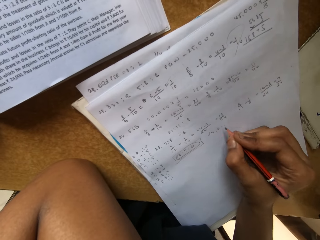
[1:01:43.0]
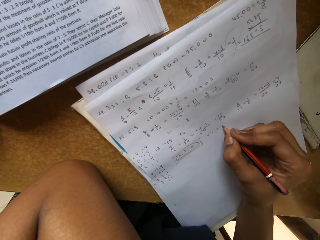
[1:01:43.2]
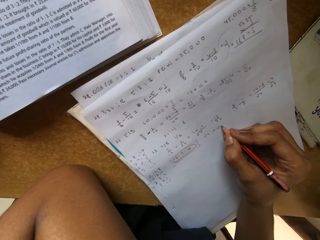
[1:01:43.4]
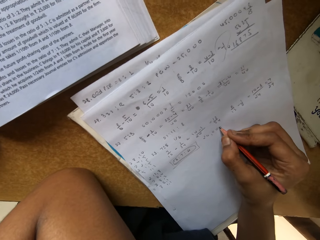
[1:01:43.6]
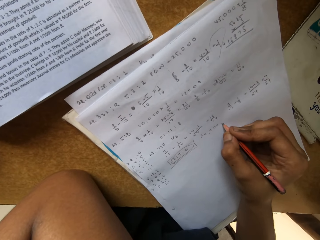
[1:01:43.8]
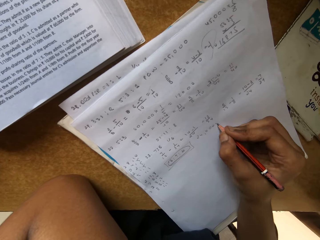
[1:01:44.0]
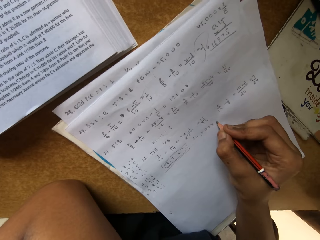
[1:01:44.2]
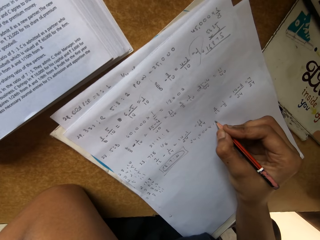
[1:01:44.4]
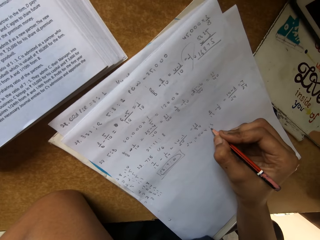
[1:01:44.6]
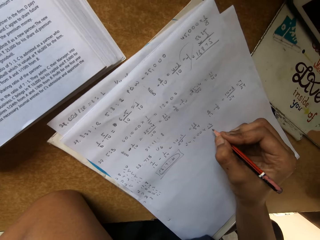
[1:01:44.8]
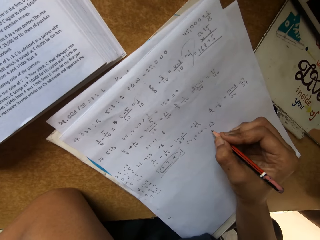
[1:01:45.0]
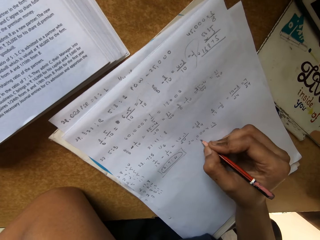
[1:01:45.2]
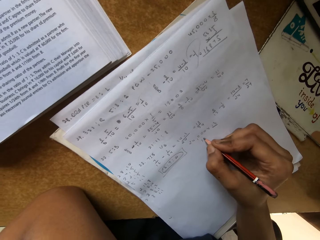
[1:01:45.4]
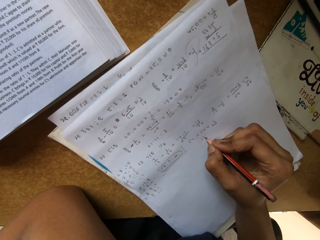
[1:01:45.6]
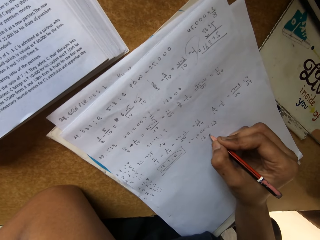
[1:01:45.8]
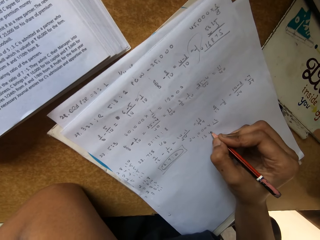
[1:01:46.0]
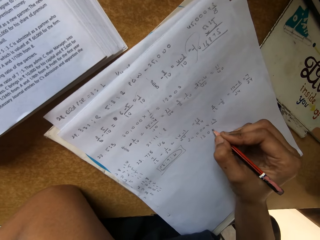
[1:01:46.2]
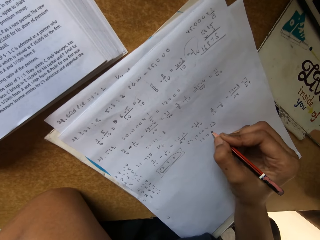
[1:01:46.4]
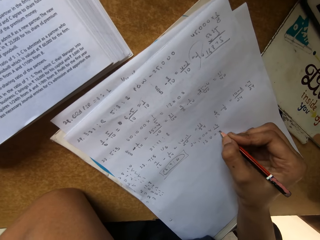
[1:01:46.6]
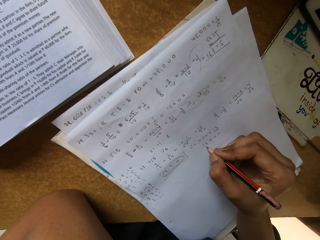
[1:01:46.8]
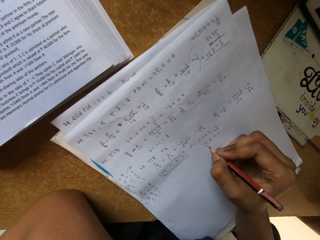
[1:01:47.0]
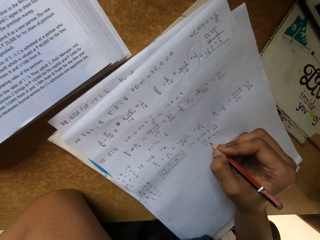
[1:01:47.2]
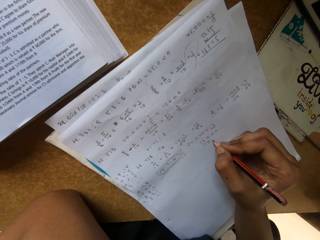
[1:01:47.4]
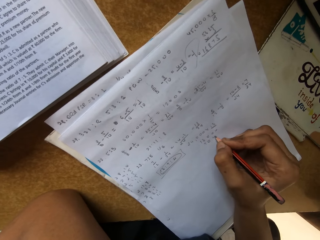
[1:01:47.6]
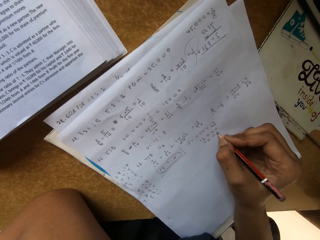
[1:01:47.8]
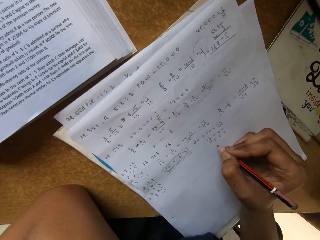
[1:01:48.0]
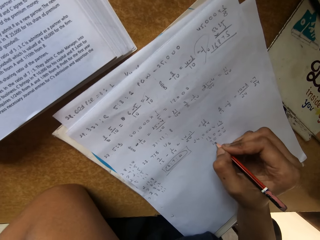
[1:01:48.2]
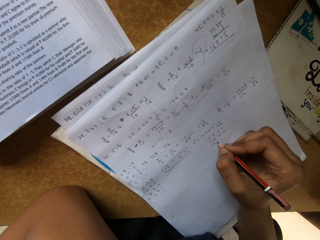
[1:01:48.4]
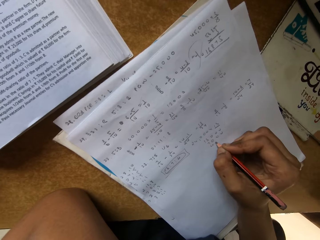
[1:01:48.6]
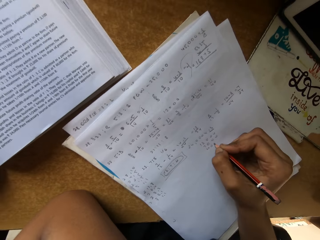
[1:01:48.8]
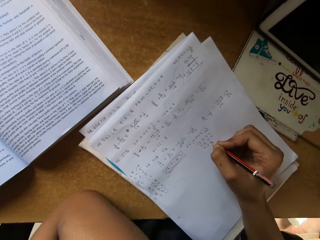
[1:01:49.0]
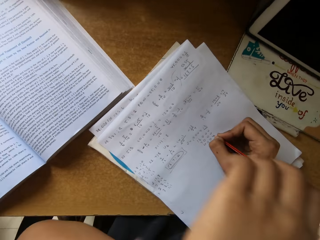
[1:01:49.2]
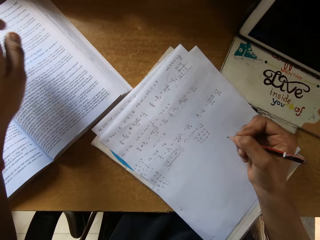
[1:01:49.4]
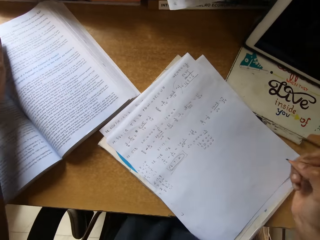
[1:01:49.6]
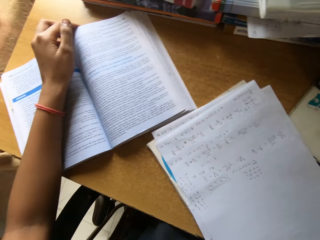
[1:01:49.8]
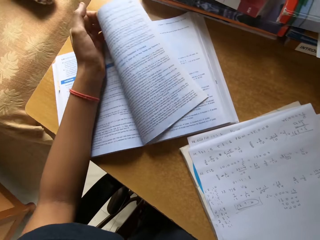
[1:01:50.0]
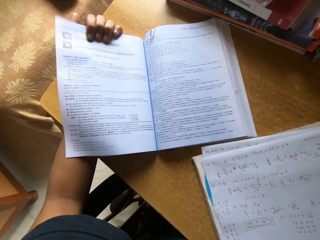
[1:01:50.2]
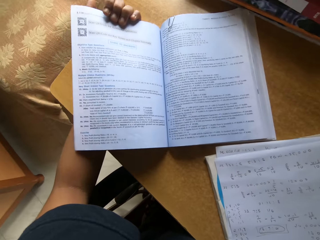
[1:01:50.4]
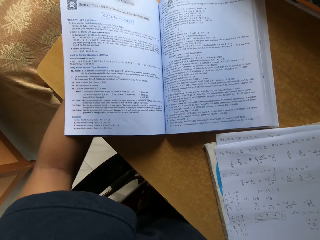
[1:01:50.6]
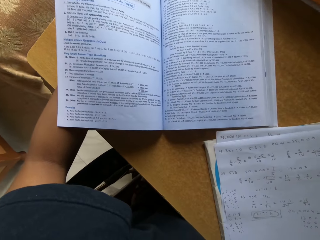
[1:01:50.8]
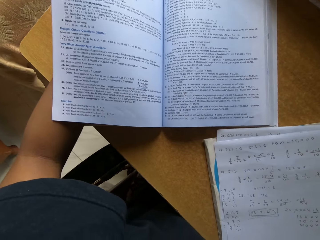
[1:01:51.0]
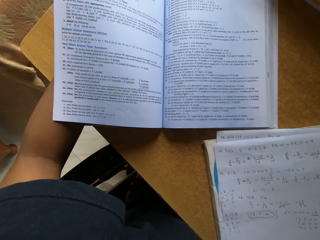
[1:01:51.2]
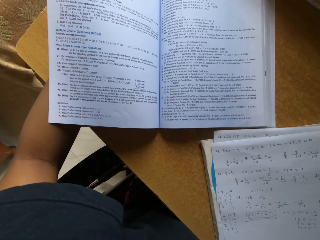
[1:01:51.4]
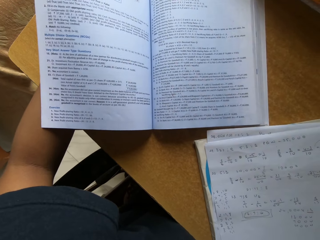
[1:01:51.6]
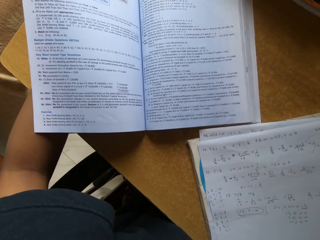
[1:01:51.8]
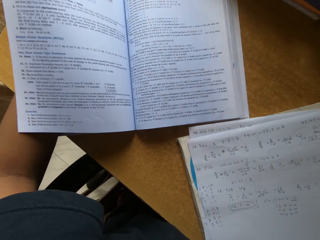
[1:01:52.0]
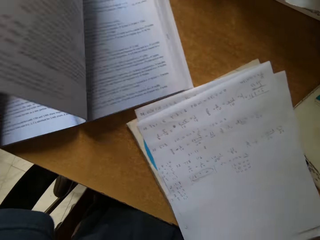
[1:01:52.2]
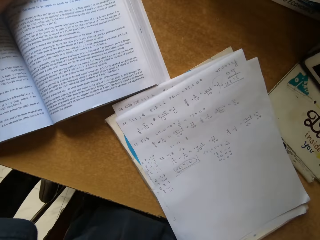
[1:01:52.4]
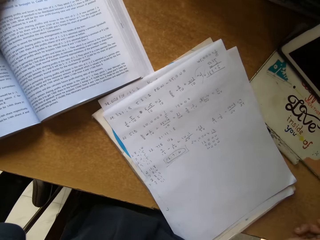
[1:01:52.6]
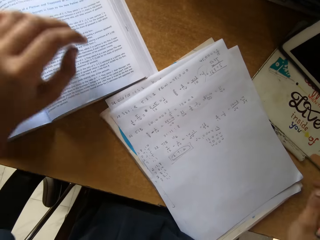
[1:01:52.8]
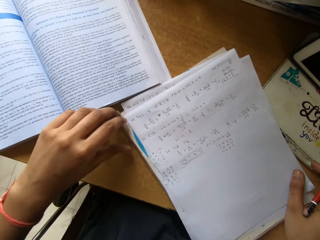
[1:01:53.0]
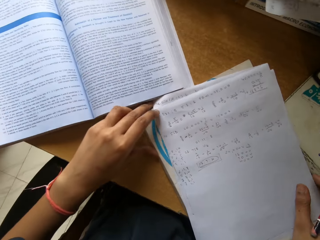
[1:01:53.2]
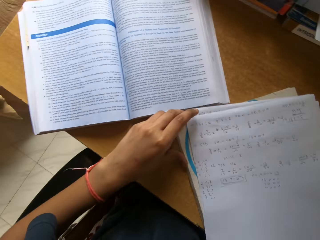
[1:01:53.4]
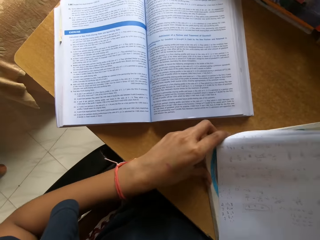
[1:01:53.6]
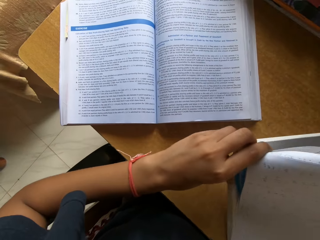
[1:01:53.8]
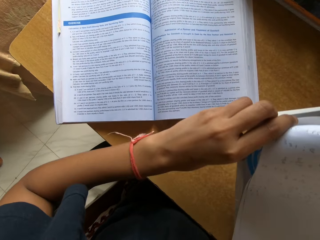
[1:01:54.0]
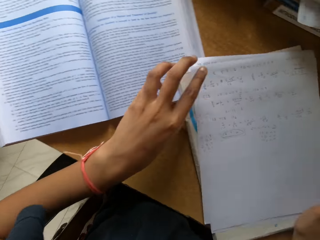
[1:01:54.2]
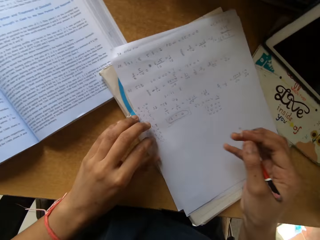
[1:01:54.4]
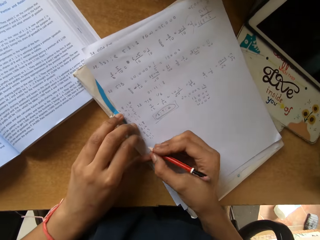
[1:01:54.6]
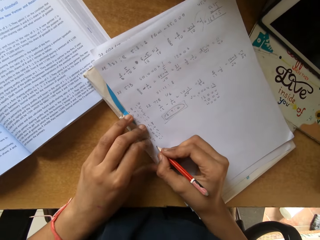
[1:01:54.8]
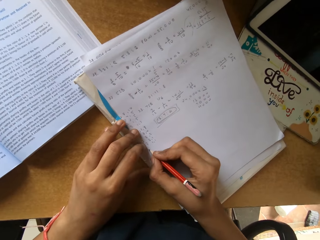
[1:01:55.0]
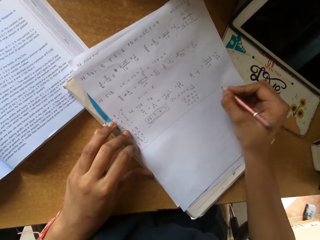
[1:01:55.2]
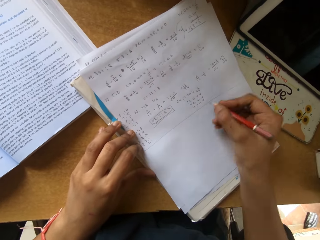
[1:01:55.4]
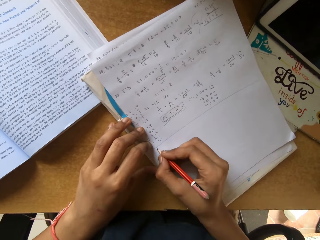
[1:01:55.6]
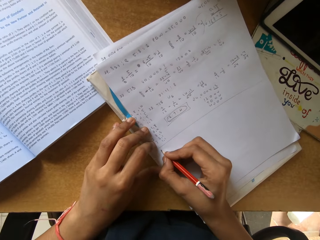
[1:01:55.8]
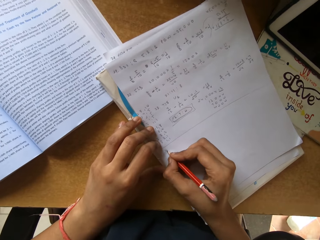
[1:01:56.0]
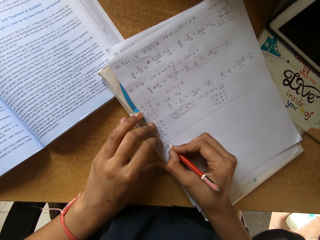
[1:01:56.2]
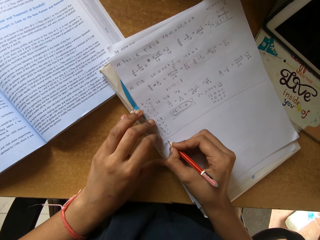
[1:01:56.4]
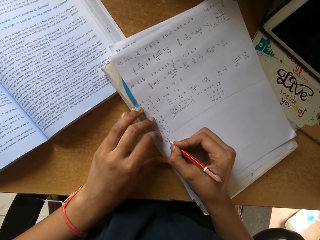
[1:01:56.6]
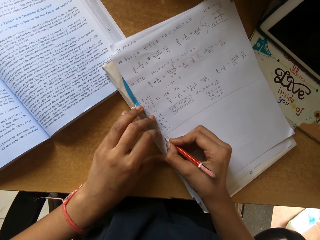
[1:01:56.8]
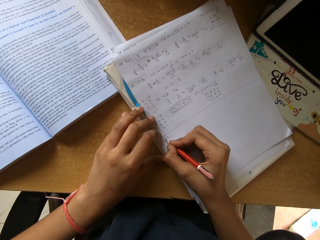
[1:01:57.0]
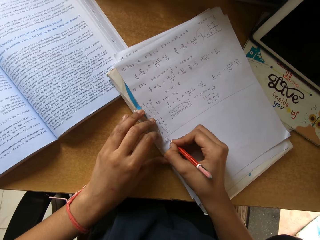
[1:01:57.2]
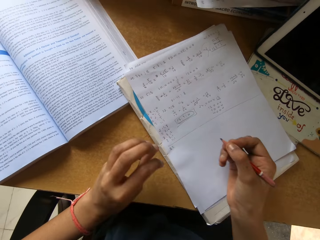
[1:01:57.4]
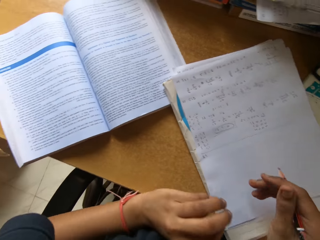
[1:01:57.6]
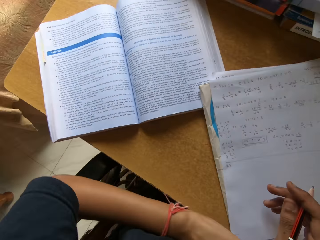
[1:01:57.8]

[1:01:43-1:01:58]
The camera wearer opens the page. They stare at the page. They close the page. They pick up the paper. They place the paper on the table. They draw on the paper. They write on the paper.

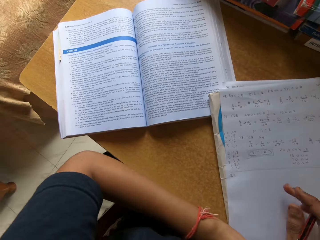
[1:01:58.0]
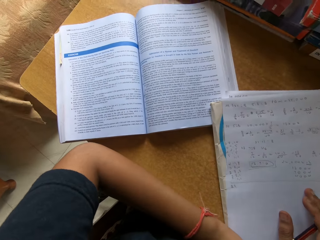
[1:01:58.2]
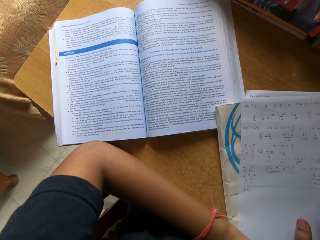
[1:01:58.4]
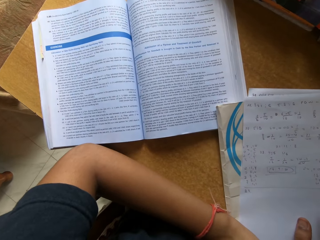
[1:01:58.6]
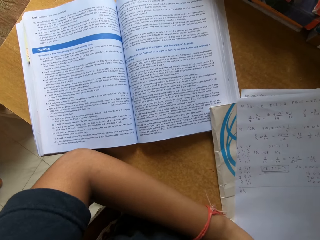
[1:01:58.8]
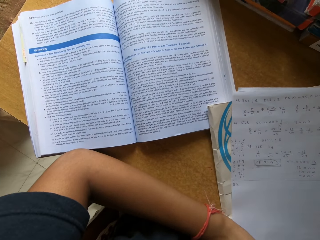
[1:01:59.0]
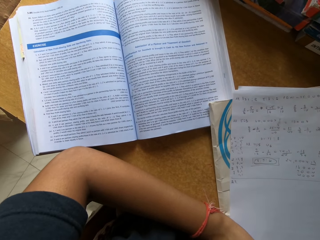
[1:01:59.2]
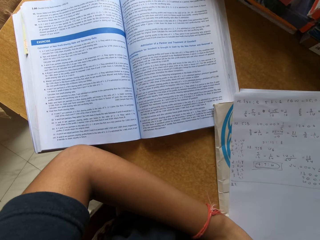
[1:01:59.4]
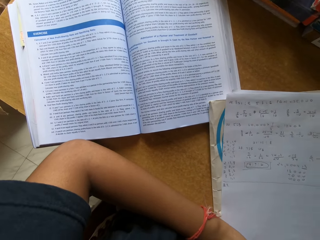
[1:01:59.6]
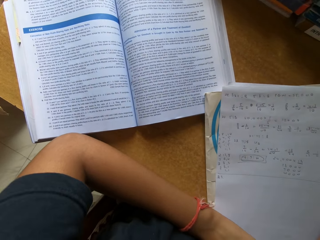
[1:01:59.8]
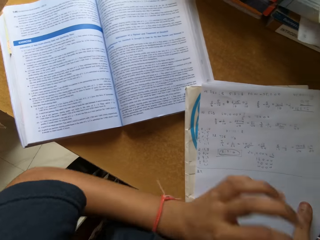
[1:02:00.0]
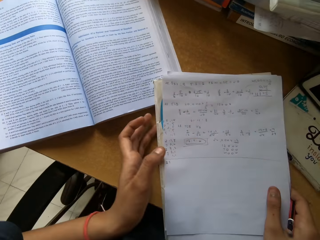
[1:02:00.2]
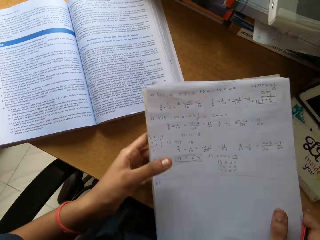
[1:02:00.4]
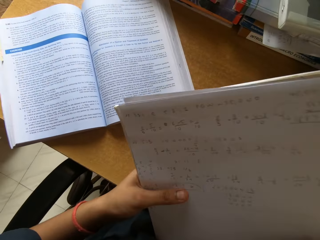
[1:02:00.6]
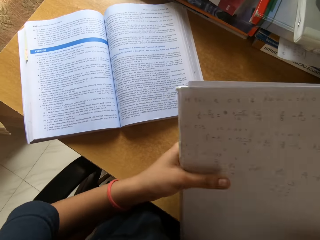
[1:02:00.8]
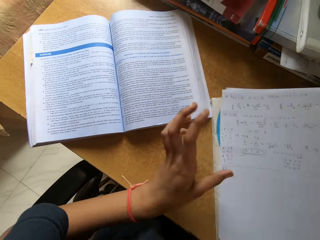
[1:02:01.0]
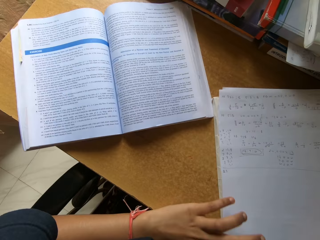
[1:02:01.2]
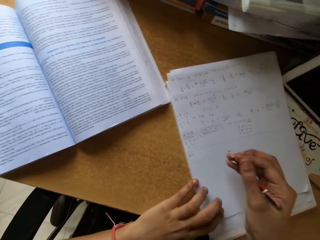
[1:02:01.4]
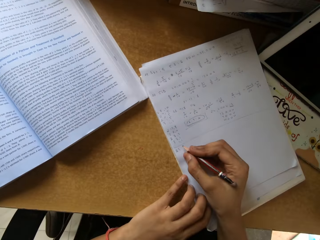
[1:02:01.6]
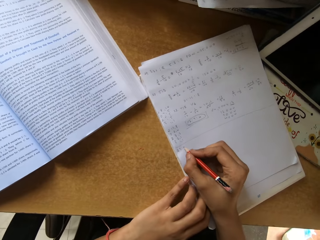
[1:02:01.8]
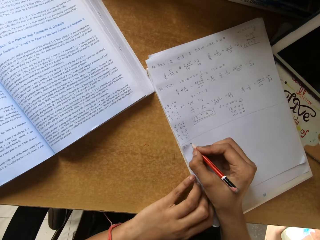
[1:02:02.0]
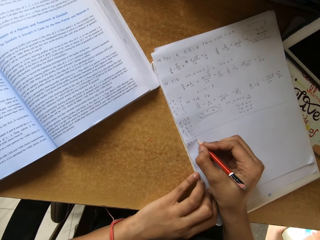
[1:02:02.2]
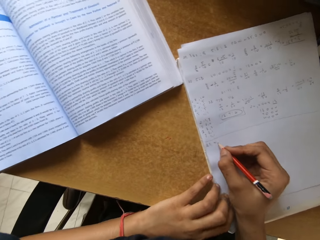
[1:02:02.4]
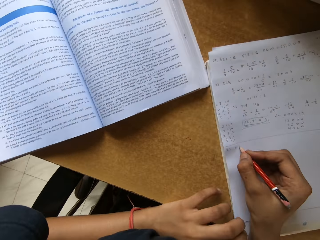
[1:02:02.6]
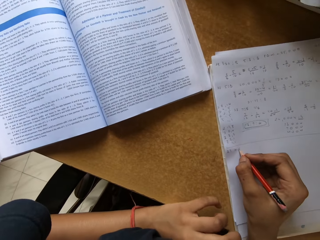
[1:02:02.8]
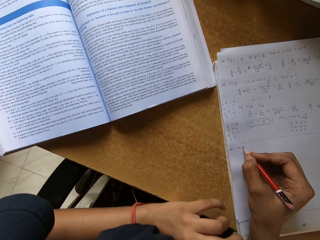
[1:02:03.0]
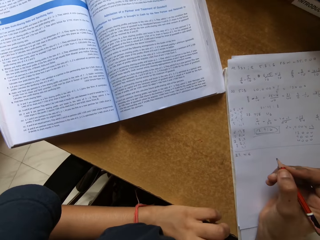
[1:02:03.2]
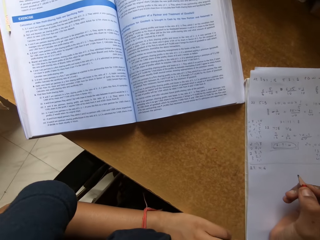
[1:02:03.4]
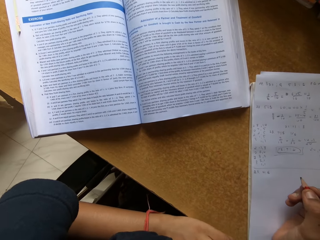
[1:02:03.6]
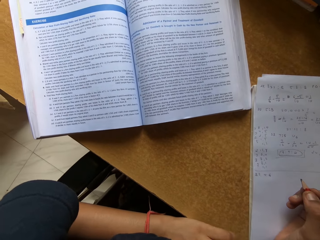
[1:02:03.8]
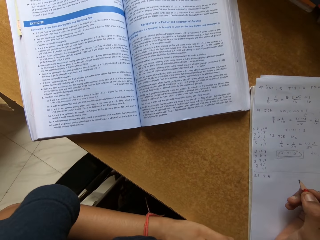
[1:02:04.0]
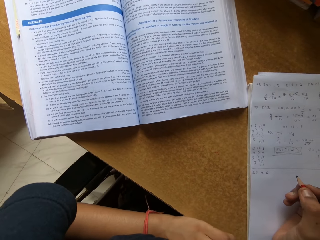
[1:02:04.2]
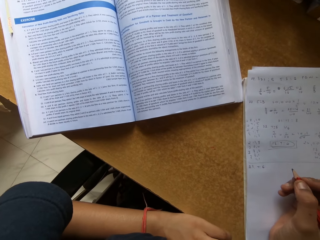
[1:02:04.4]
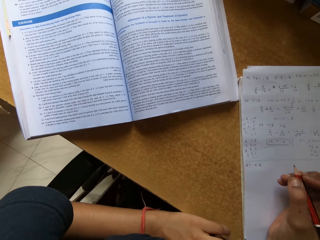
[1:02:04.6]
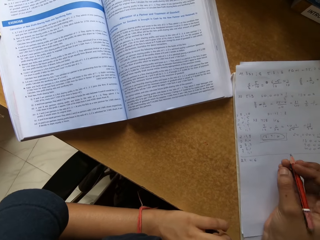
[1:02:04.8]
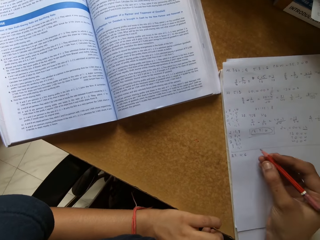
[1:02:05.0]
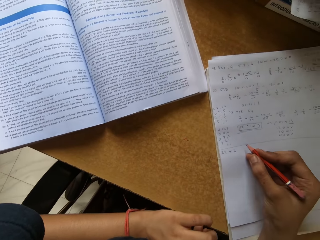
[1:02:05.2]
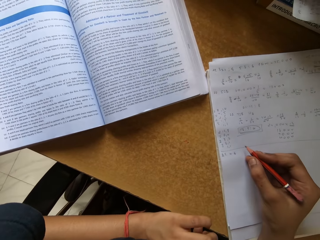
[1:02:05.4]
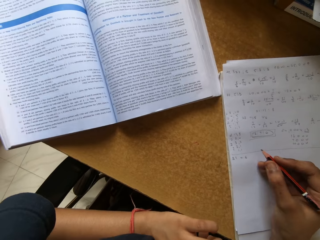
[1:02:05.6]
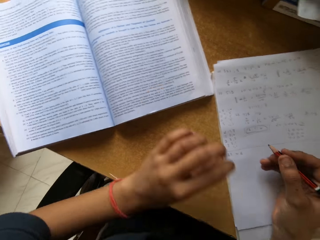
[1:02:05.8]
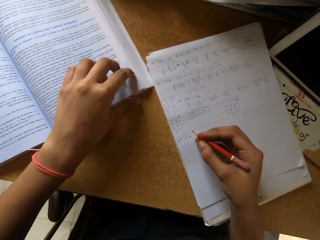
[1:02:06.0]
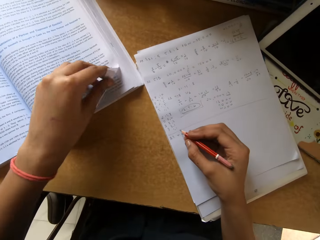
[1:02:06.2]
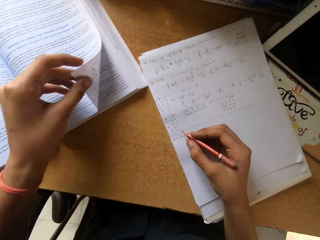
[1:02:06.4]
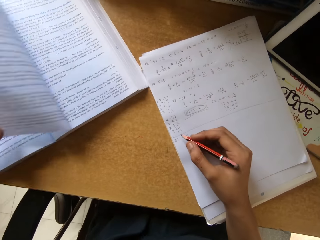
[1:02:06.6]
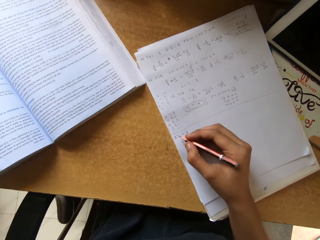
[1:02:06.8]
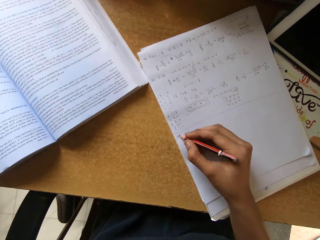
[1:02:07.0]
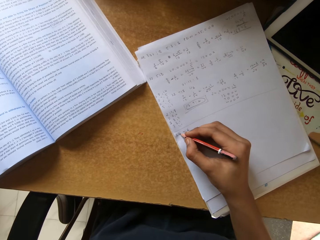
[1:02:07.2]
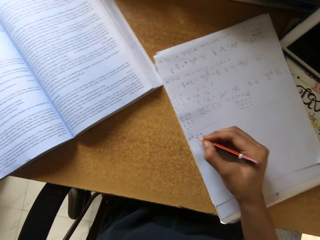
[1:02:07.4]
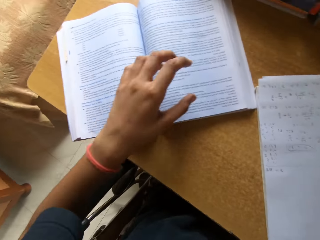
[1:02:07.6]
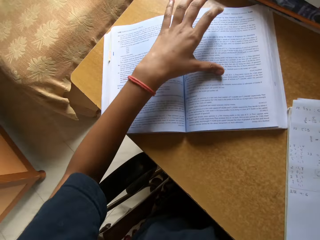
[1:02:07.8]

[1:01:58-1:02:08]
The camera wearer stares at the paper. They pick up the paper. They place the paper on the table. They write on the paper. They stare at the paper. They open the page.
